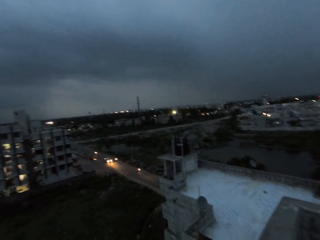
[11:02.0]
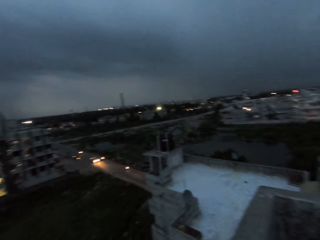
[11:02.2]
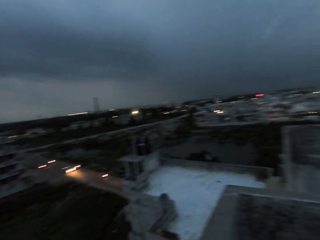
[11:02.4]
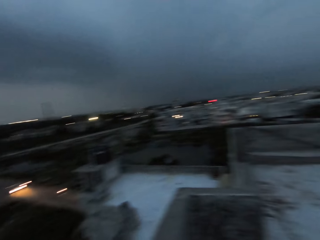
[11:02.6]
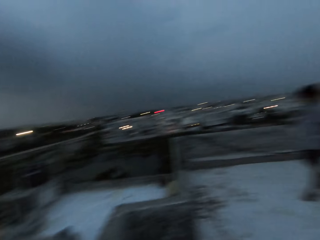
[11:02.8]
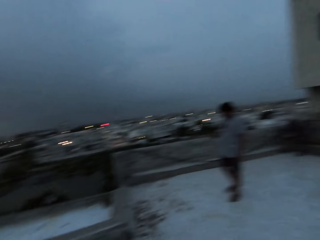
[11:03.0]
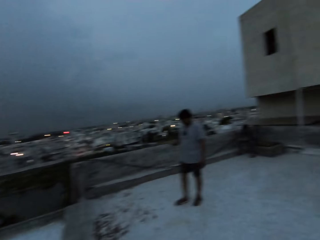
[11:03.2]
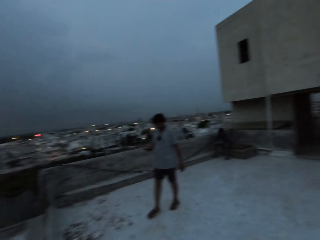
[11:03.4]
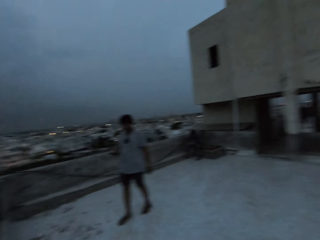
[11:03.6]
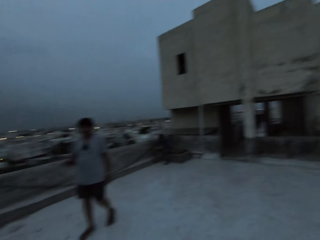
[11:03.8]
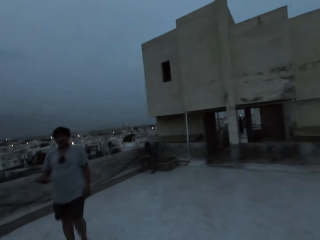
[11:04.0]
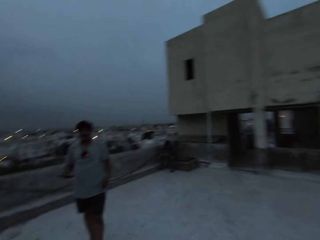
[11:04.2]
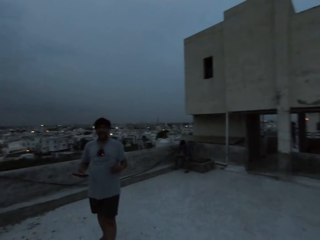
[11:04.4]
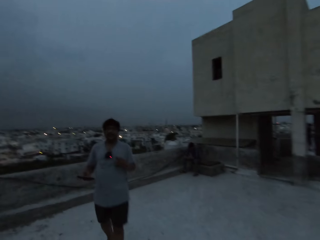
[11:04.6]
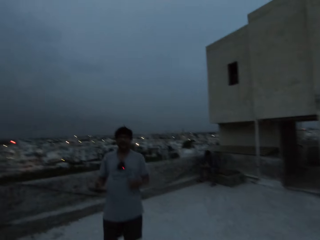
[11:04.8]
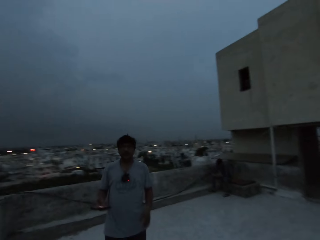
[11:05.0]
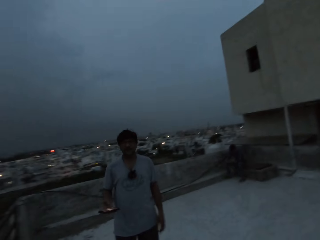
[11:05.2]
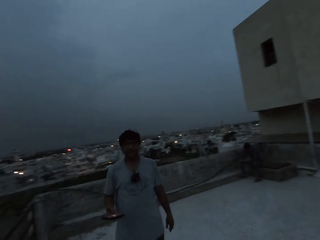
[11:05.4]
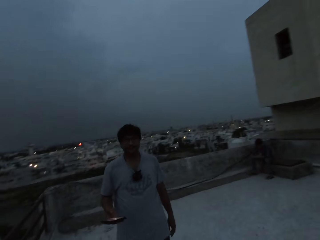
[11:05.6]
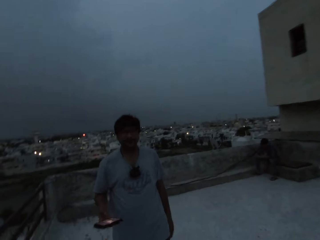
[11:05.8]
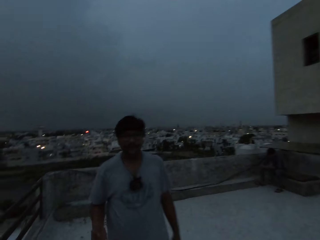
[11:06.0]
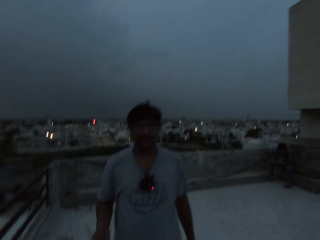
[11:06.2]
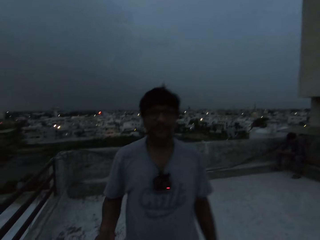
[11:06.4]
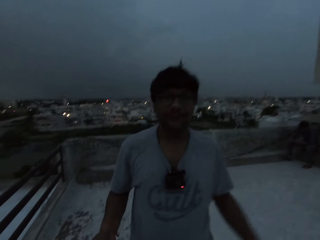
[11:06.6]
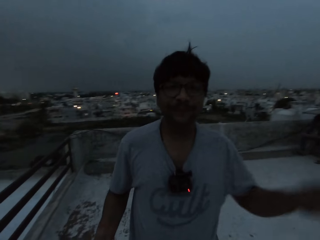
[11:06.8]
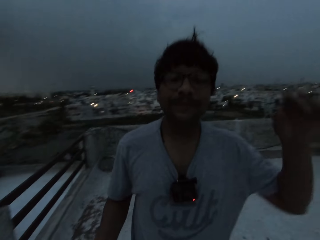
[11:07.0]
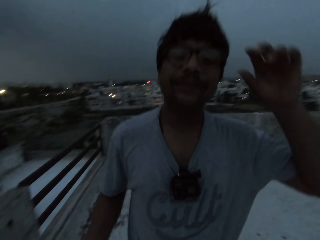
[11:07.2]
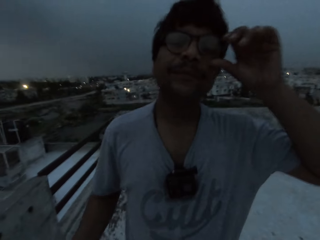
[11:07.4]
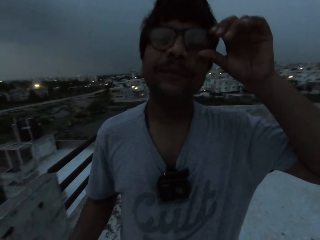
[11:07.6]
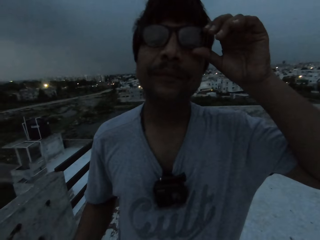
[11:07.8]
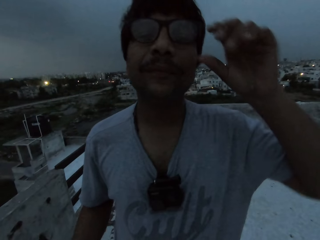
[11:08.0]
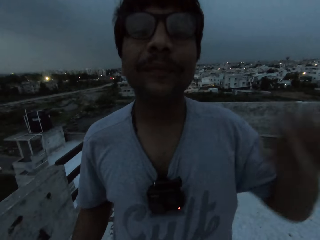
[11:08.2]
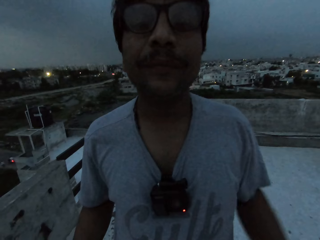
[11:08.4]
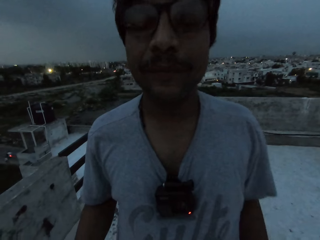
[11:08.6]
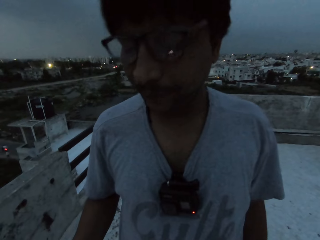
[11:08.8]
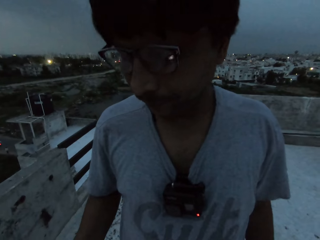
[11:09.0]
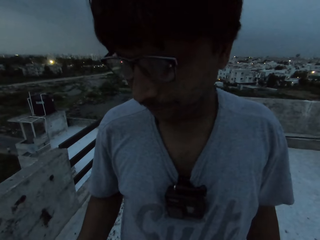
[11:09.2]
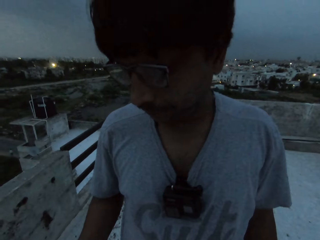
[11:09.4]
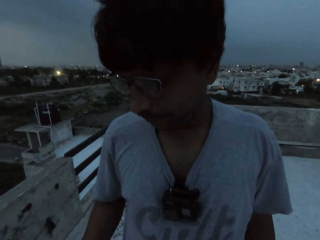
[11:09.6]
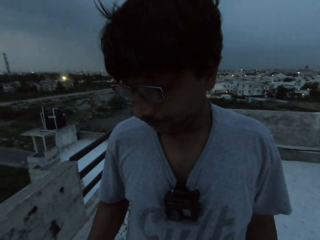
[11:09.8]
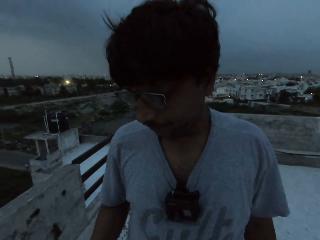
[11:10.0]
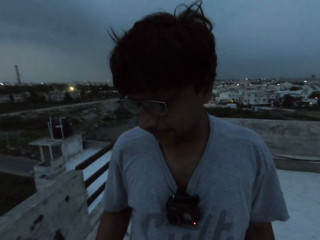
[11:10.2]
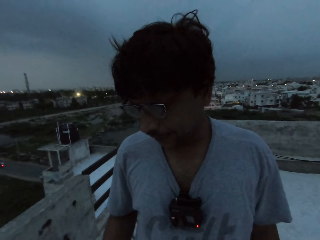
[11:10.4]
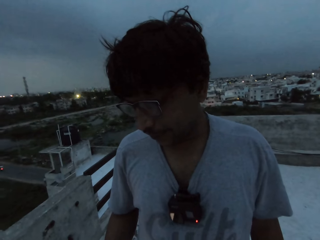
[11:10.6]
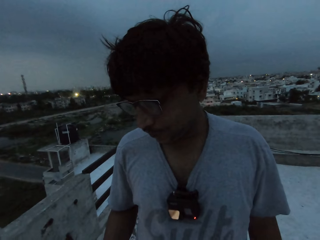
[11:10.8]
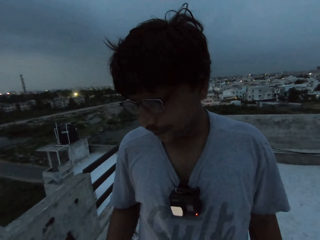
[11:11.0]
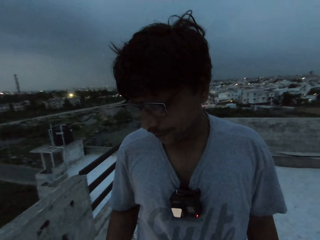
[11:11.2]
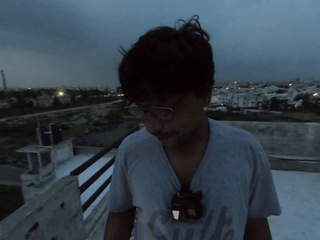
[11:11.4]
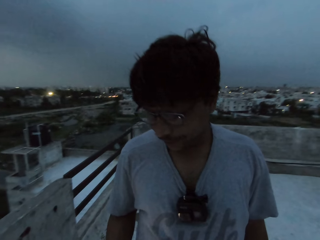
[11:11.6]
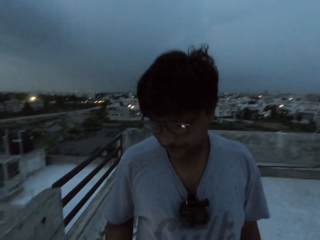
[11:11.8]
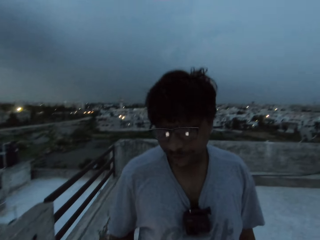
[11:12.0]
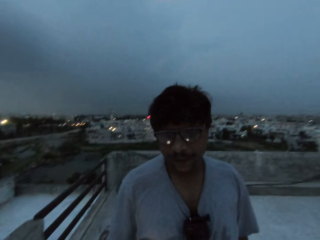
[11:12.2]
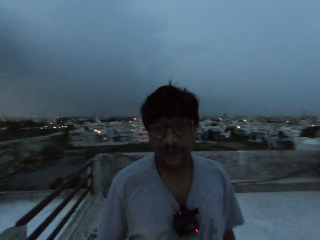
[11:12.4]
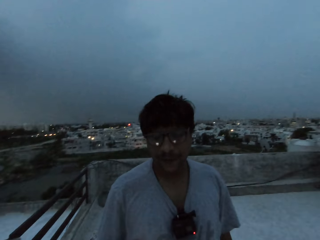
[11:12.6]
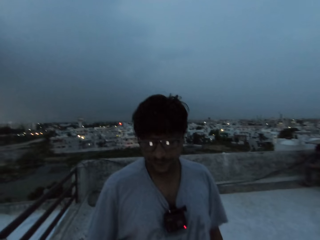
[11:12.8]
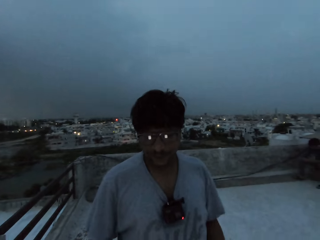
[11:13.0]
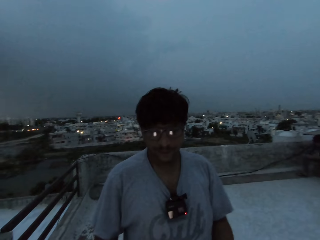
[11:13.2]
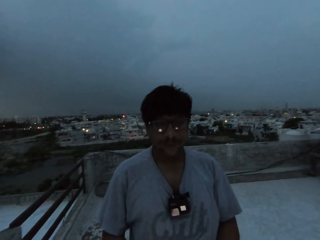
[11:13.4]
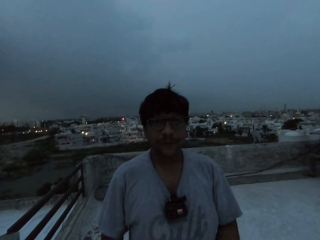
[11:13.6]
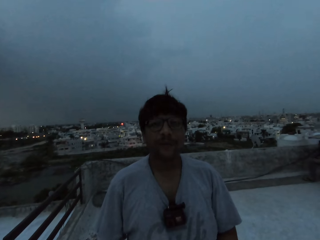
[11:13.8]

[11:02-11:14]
A man operates a phone in his right hand. The man interacts with the camera wearer. The man adjusts a pair of glasses on his face with his left hand. The camera wearer interacts with the man.

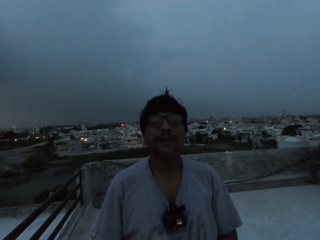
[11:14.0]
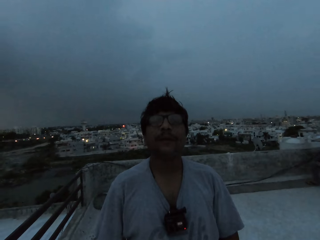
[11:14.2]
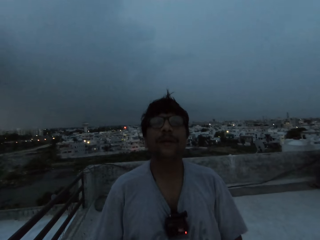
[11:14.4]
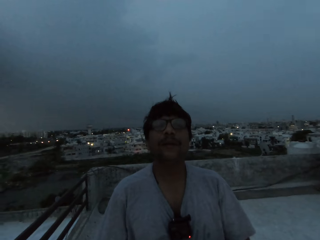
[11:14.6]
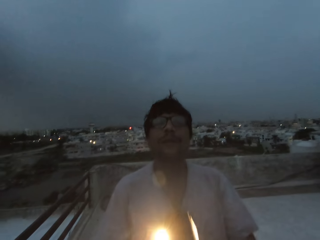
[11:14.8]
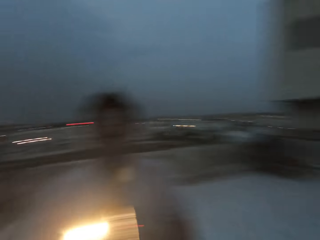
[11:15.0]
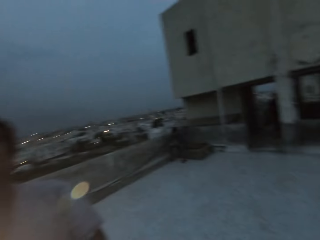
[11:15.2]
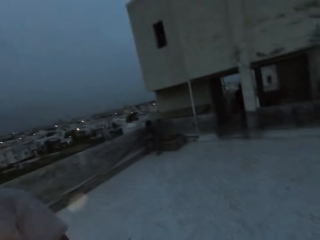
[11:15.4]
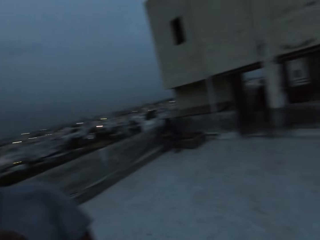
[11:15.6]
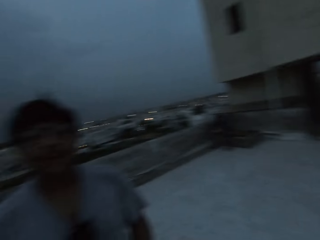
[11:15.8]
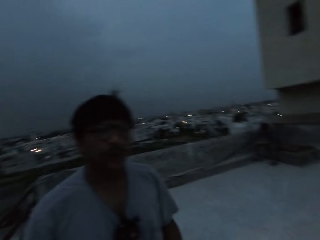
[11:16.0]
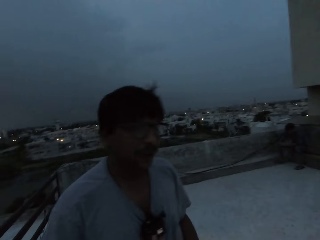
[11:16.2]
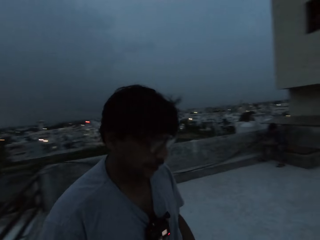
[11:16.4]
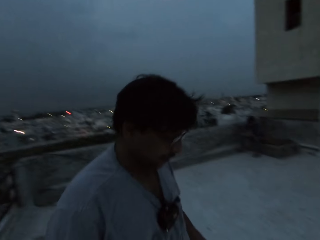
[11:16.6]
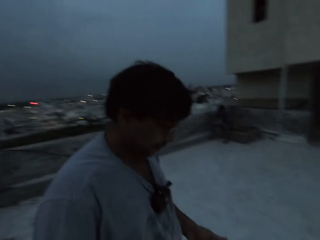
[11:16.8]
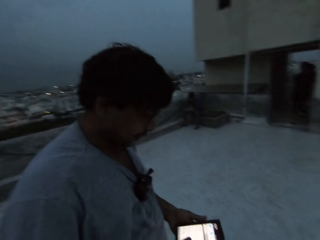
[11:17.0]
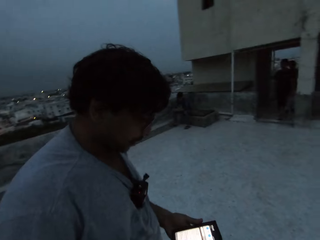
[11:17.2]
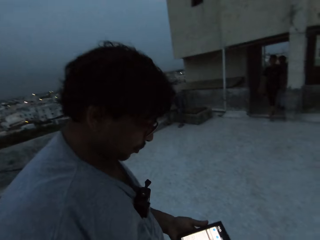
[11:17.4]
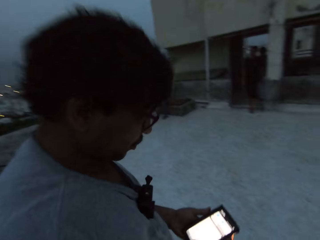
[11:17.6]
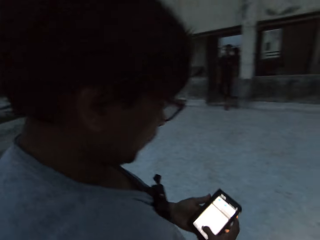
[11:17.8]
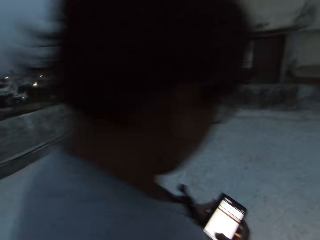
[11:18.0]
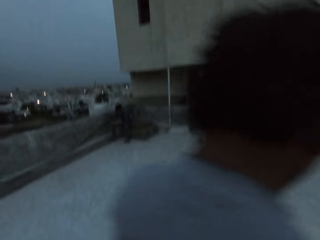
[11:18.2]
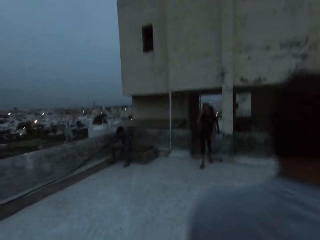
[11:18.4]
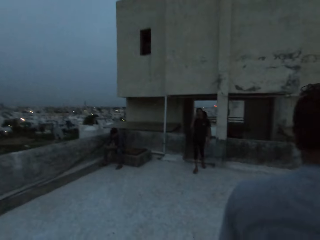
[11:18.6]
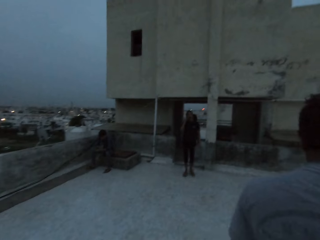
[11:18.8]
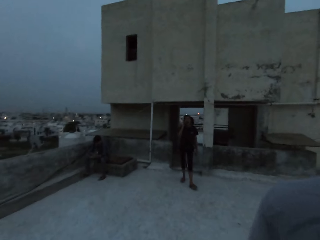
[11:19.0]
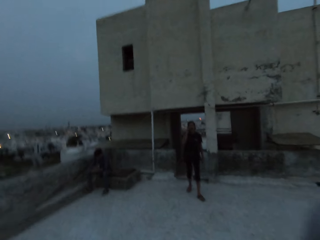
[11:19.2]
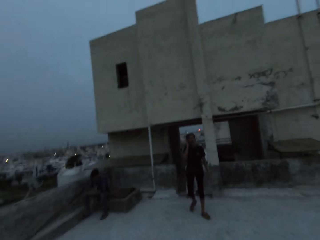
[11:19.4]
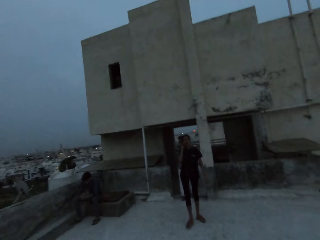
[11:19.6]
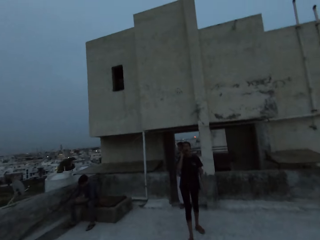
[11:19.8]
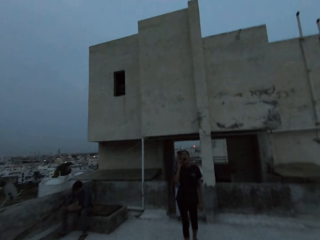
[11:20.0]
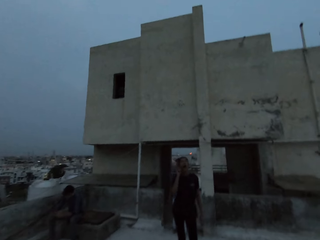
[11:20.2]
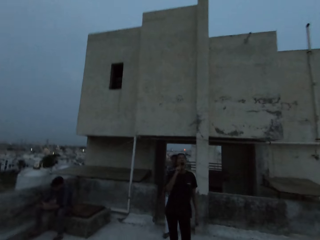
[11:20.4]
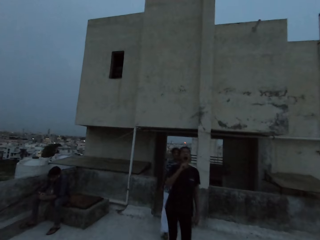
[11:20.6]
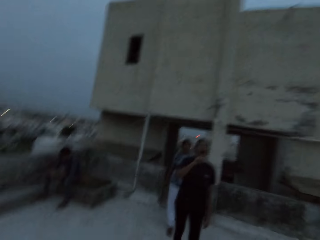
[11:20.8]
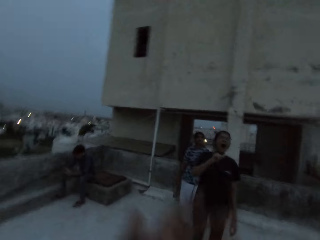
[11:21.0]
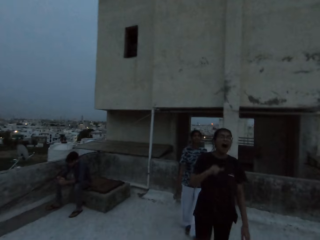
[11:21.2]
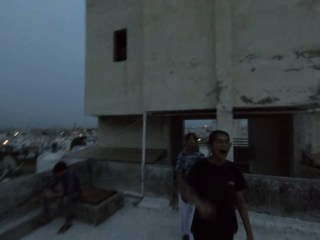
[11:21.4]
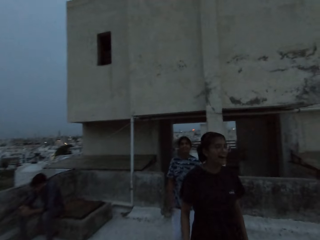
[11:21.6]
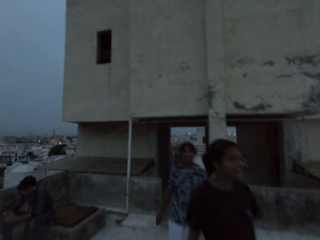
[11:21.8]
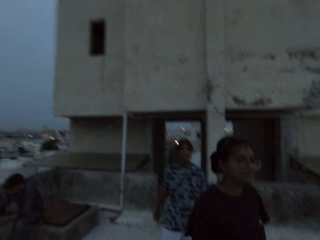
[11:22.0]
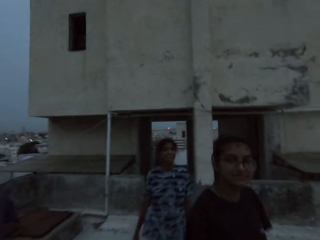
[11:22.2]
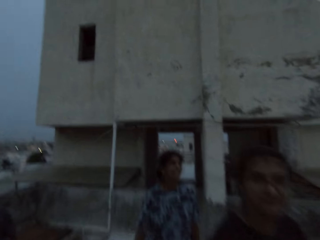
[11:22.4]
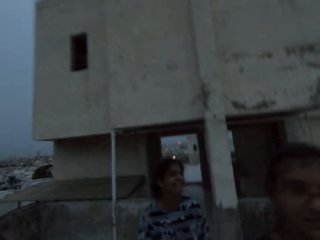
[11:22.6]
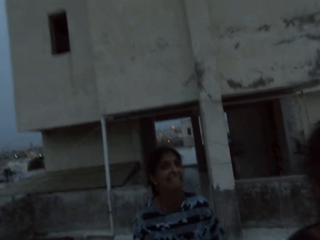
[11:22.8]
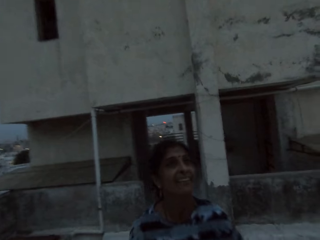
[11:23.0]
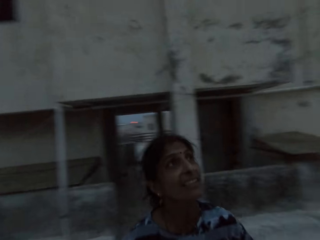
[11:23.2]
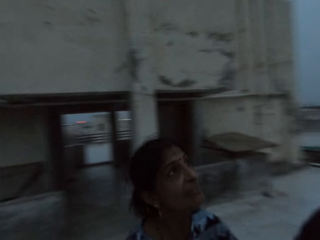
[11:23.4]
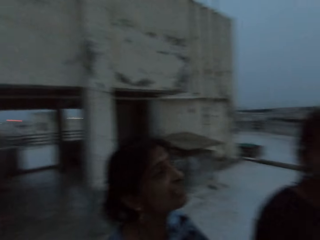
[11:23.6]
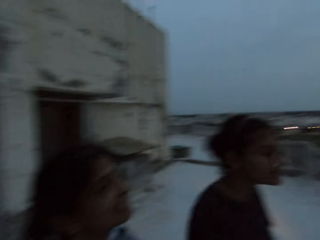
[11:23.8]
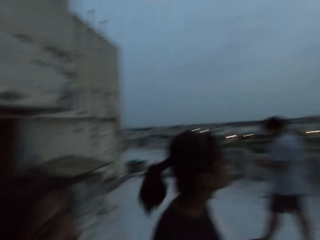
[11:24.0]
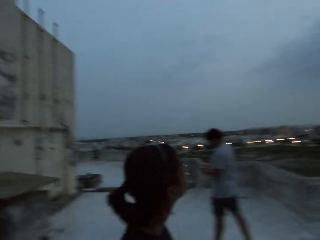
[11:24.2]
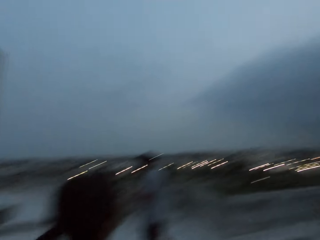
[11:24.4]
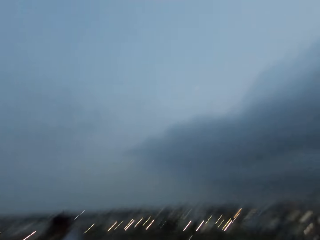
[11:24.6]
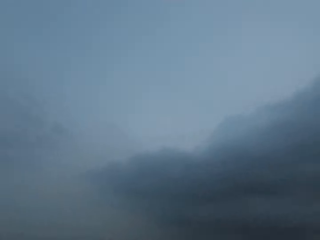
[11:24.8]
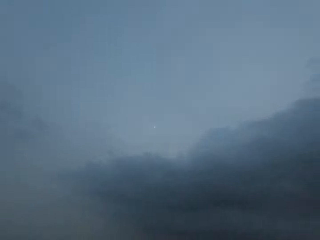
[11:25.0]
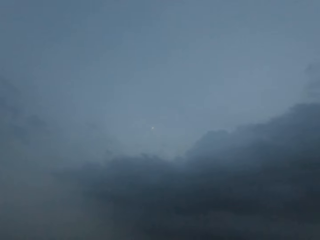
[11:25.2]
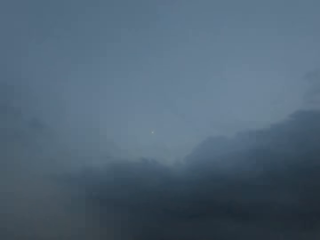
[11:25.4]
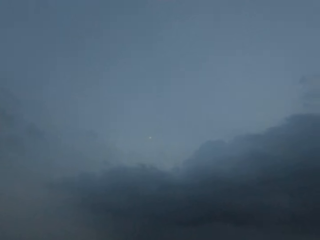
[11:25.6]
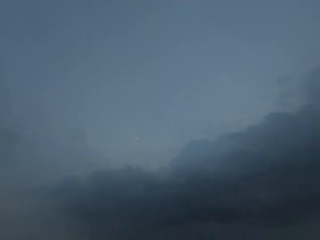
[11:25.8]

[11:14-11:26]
The man operates the phone with his hands. The camera wearer walks around. They interact with the woman. They interact with another woman.
